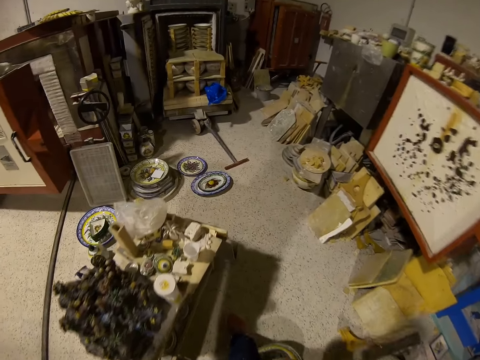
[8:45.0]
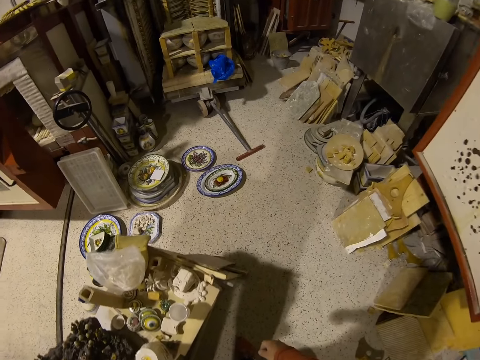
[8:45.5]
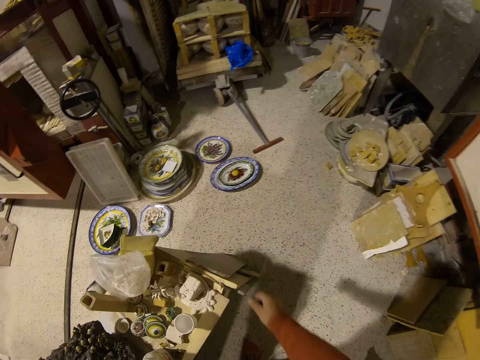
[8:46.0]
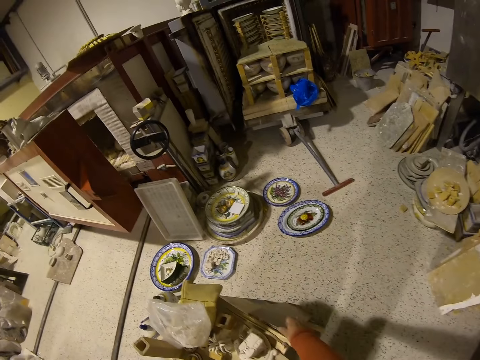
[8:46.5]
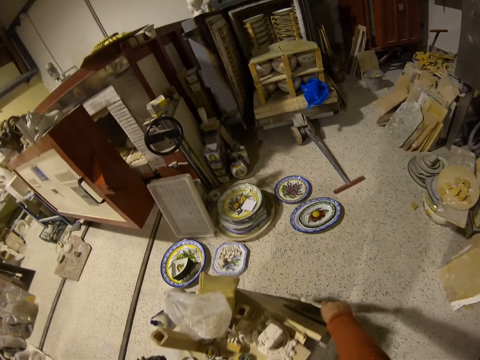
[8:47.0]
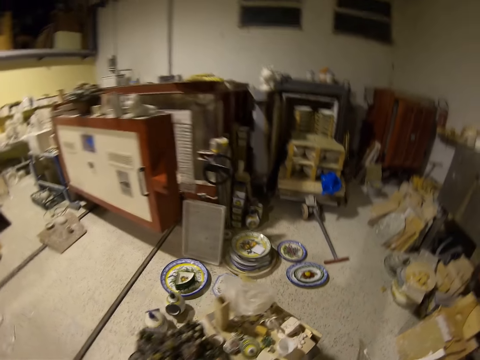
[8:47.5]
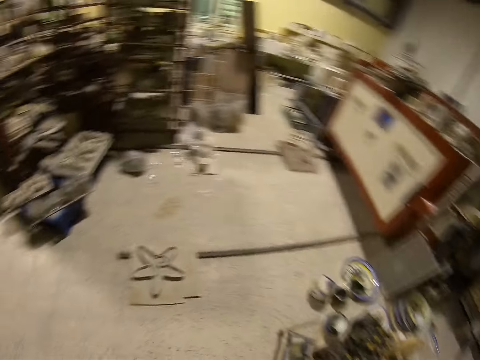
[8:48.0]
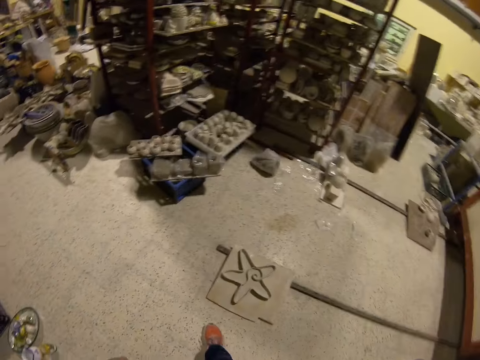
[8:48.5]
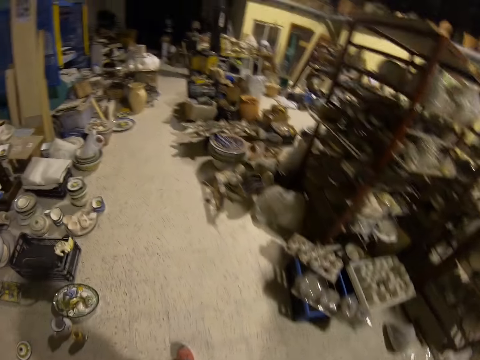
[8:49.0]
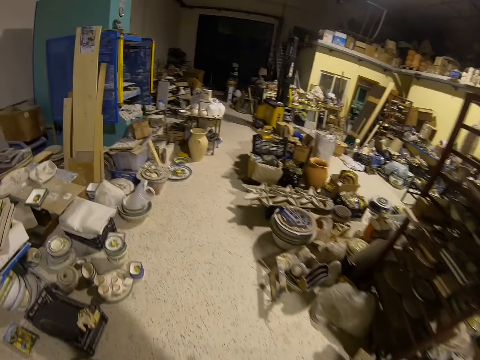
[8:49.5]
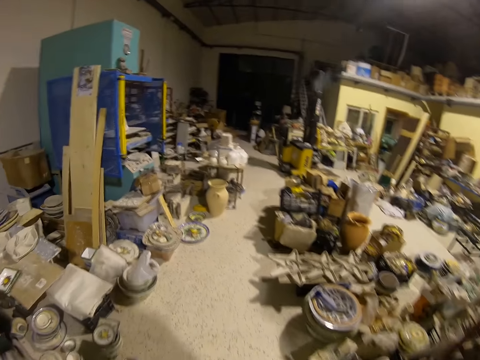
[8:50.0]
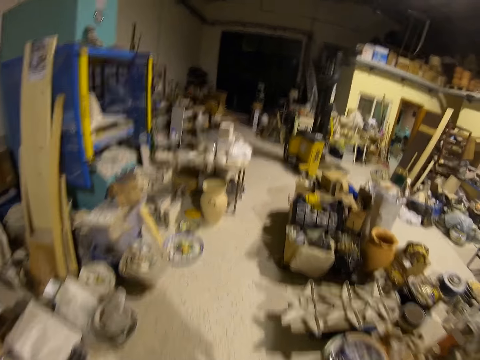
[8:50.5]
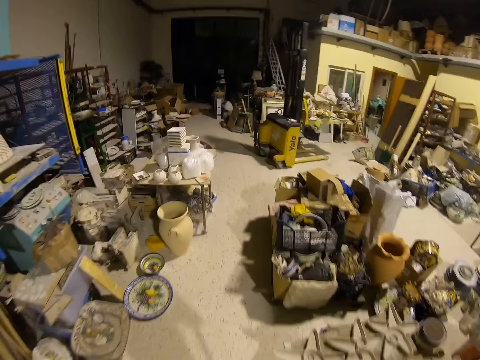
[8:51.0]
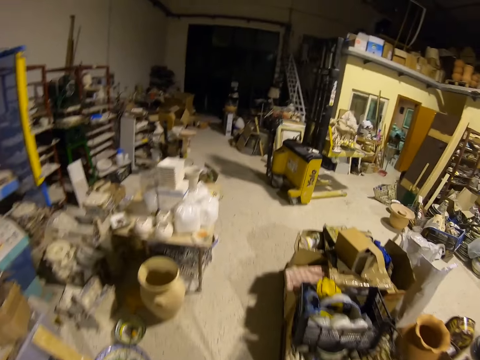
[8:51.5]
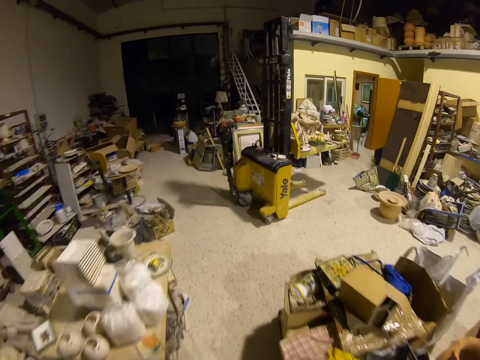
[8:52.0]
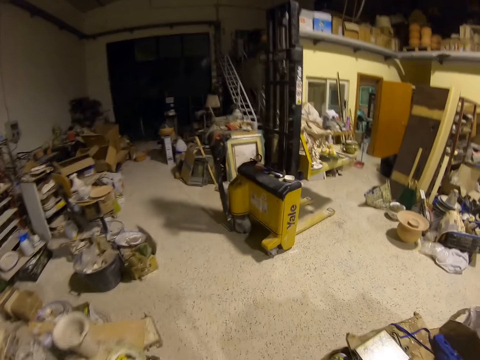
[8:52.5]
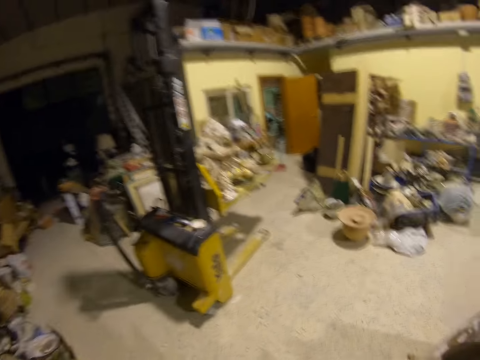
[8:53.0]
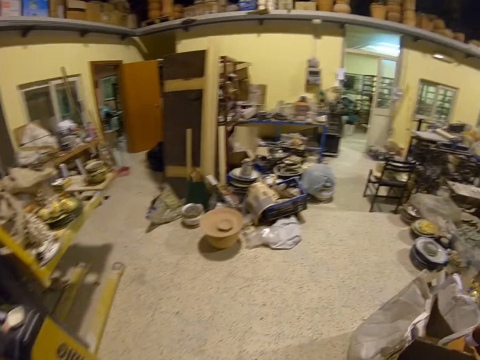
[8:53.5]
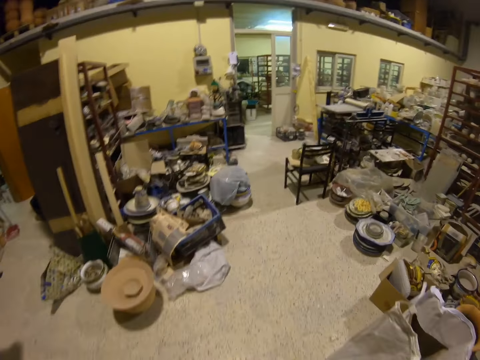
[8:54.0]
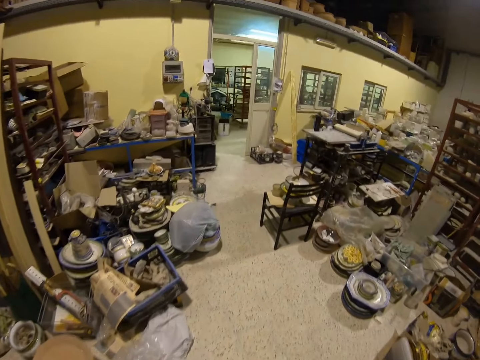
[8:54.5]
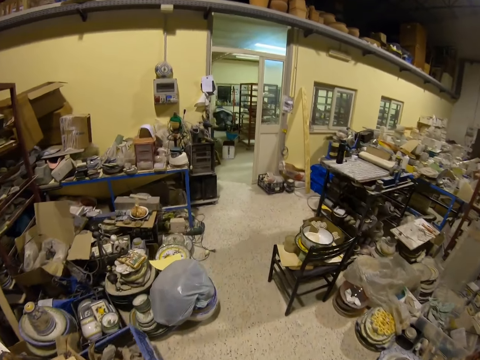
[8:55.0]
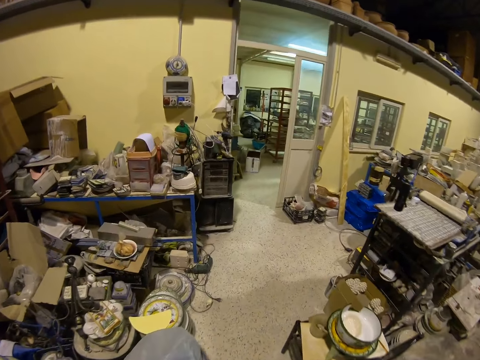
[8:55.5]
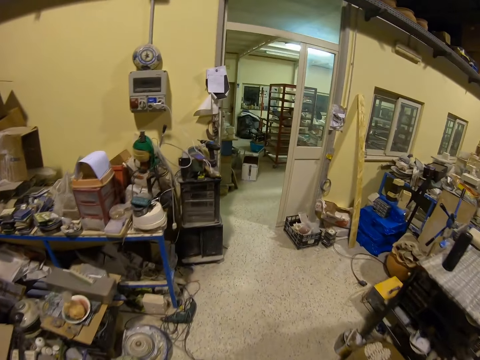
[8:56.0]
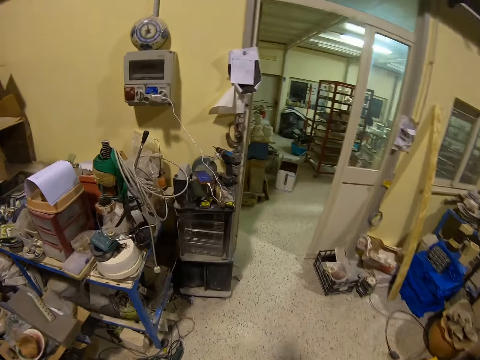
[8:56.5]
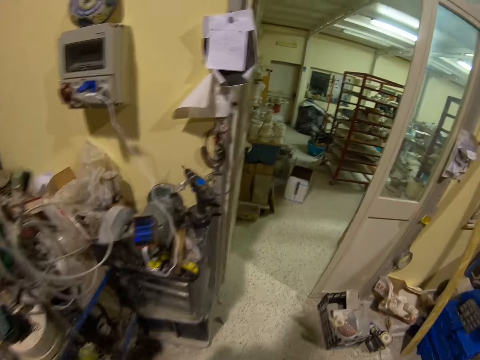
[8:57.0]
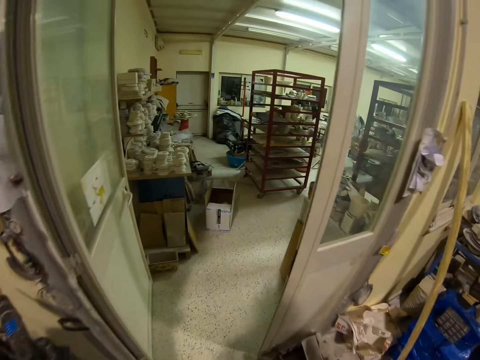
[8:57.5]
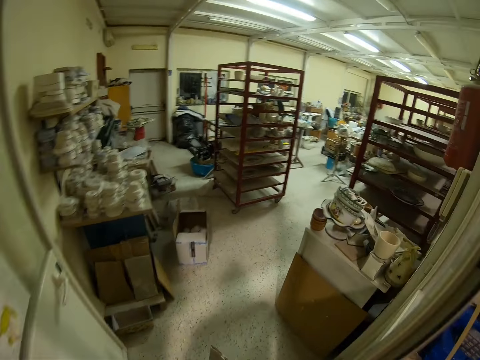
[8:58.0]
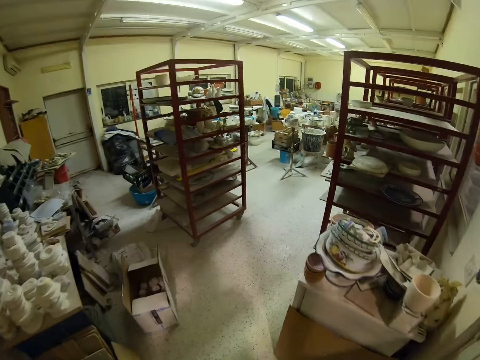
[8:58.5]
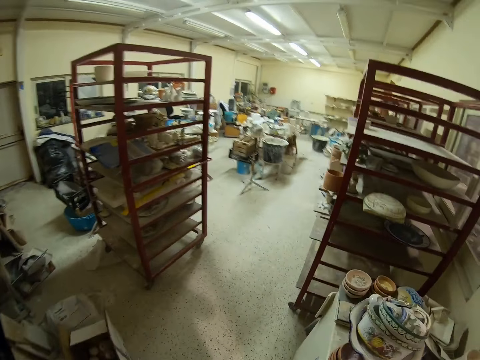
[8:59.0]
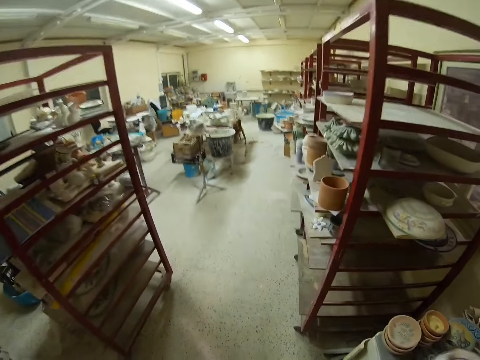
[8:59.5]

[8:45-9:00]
The camera wearer picks a wood. They walk in a room.

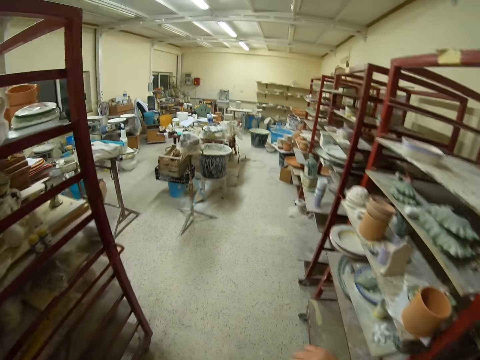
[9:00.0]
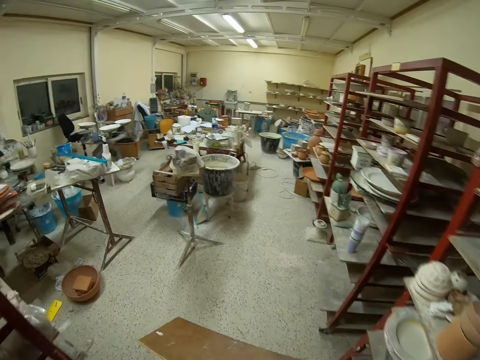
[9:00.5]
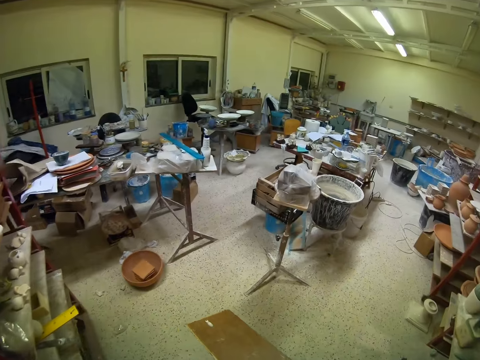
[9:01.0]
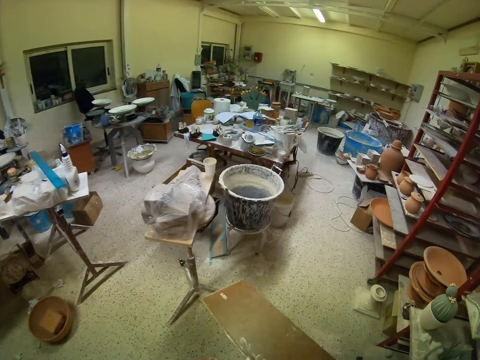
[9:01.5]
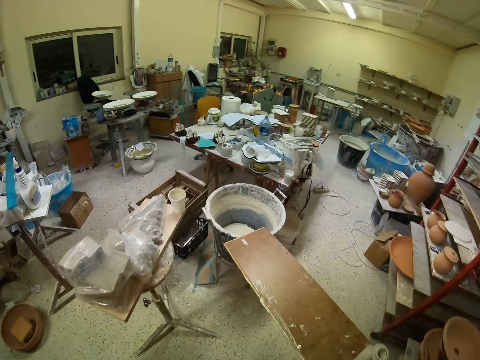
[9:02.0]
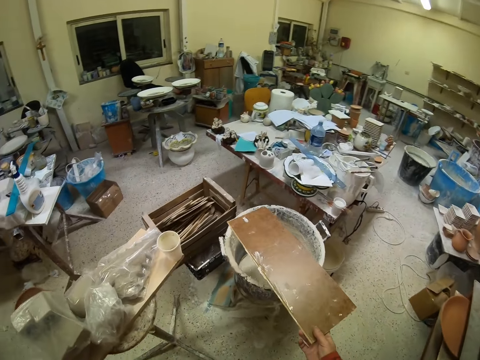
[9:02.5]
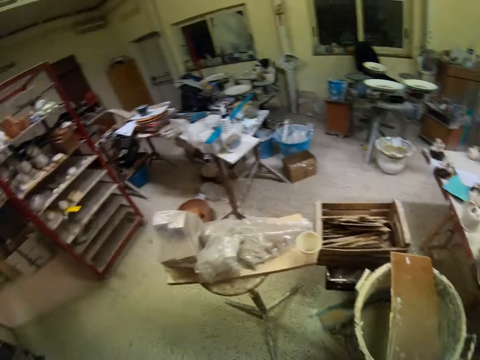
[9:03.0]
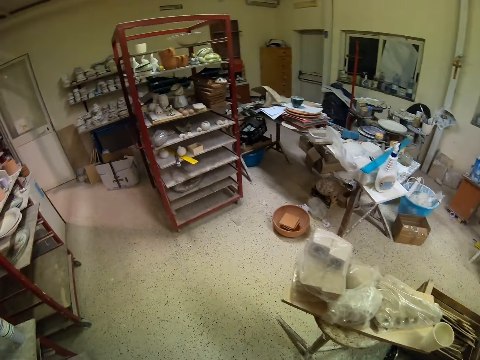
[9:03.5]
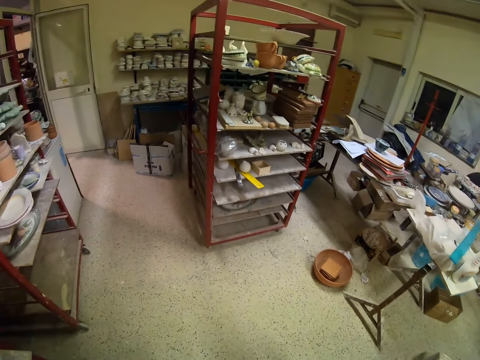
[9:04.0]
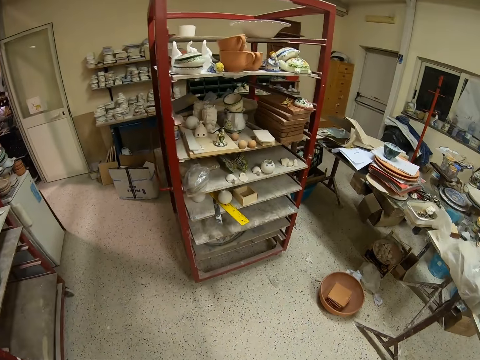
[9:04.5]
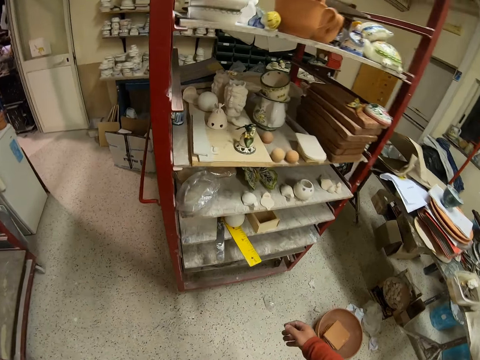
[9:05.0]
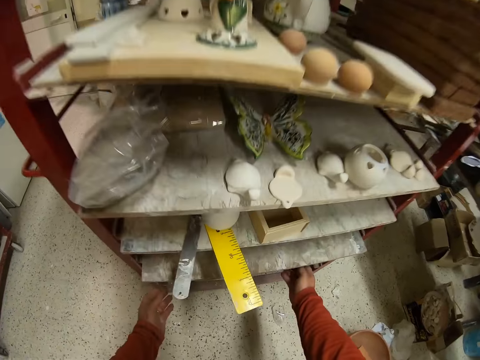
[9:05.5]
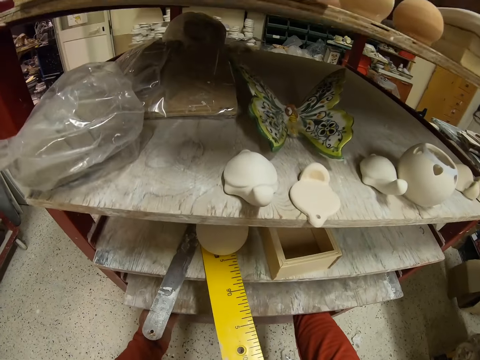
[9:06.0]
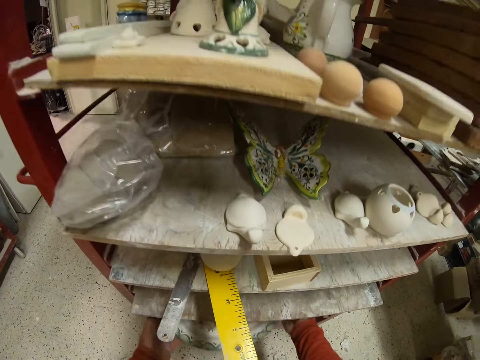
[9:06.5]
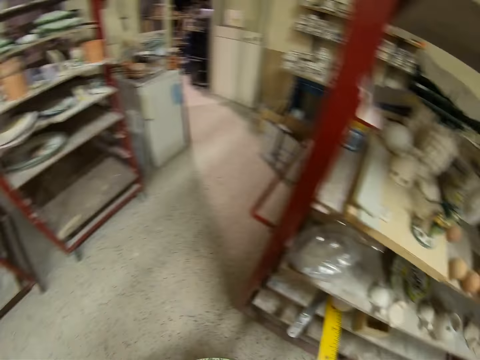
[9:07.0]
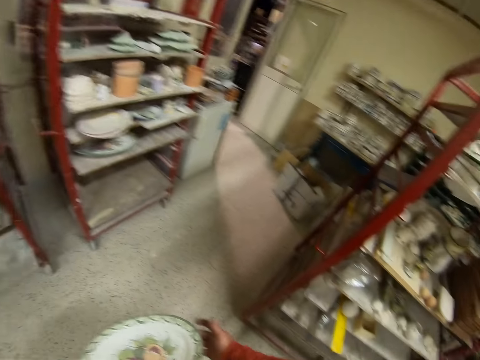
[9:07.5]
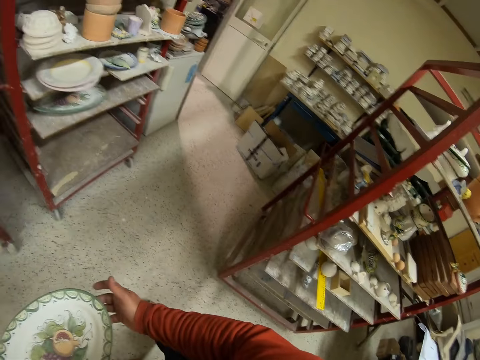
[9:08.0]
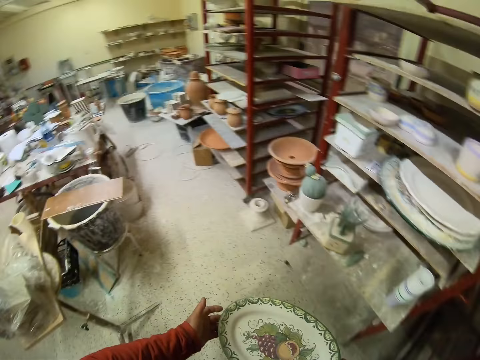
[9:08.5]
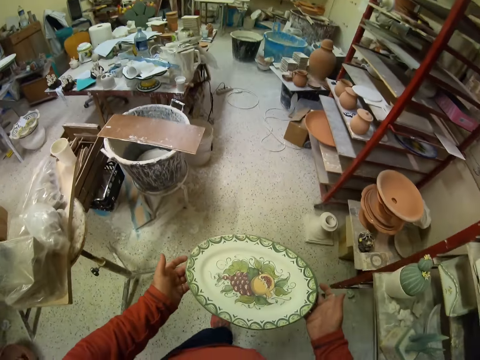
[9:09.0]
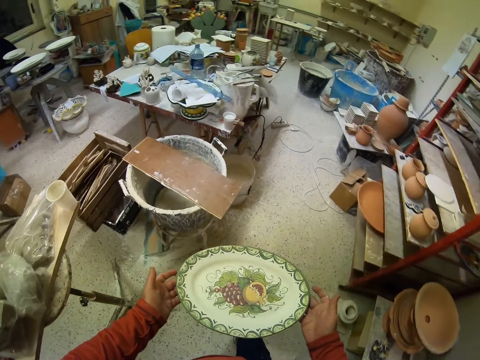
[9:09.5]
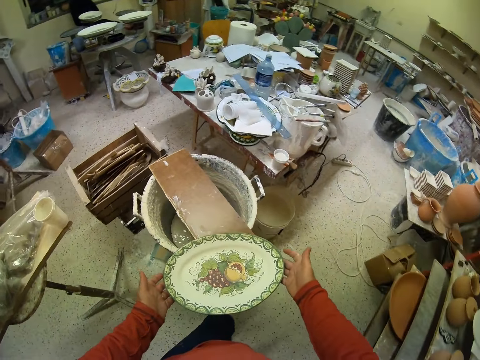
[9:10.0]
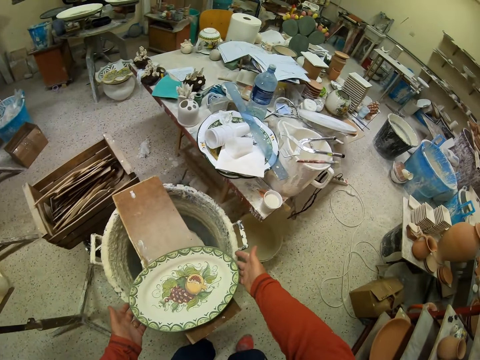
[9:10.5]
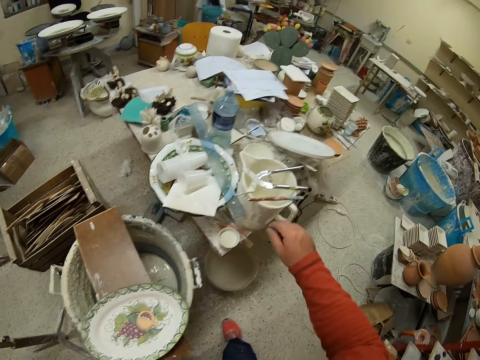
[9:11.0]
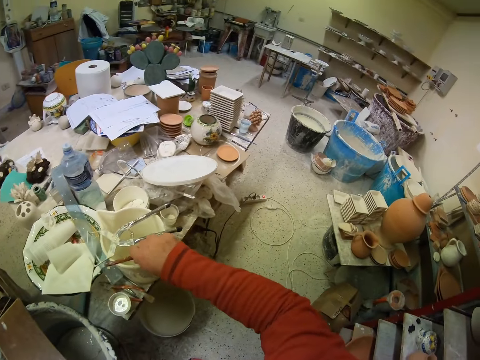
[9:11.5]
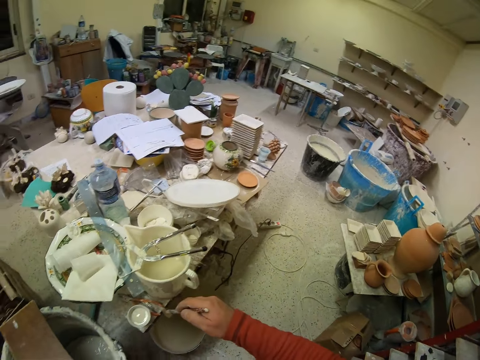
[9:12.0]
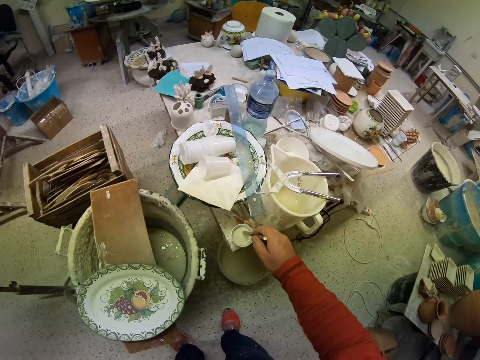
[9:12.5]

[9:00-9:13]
The camera wearer places a wood board on a bucket. They pick a tray or plate. They place the plate on the wood board. They pick a brush.
